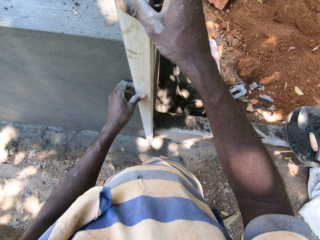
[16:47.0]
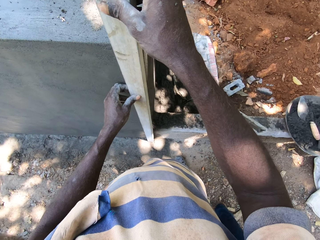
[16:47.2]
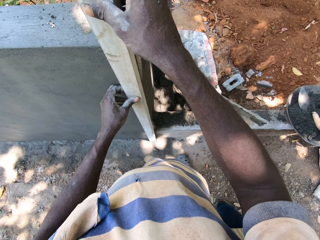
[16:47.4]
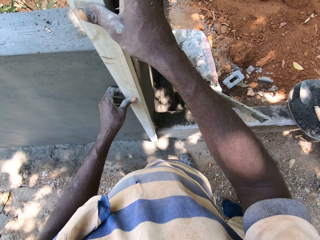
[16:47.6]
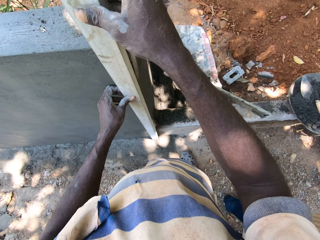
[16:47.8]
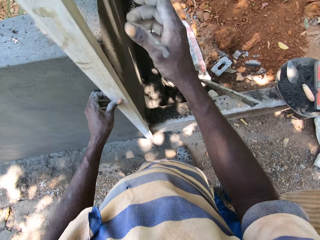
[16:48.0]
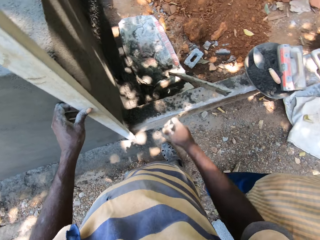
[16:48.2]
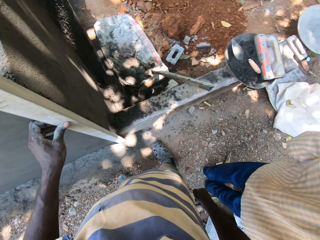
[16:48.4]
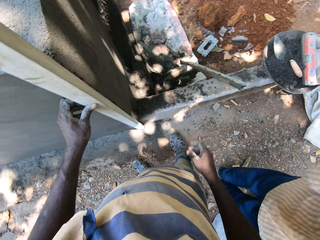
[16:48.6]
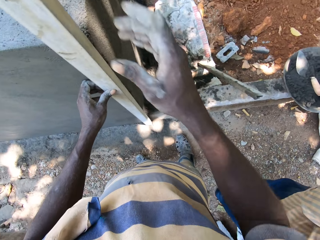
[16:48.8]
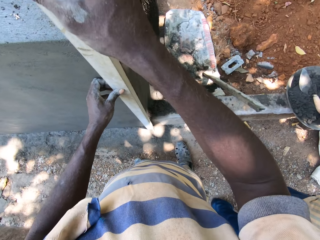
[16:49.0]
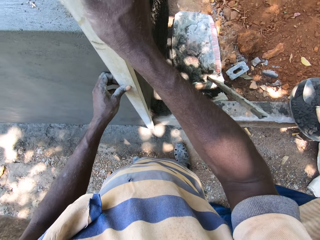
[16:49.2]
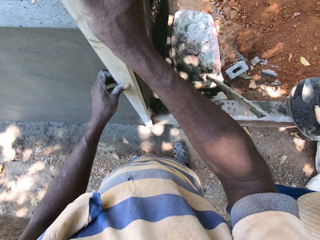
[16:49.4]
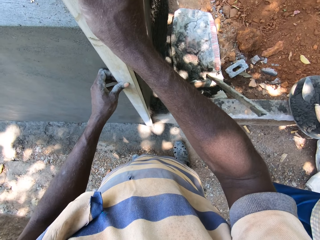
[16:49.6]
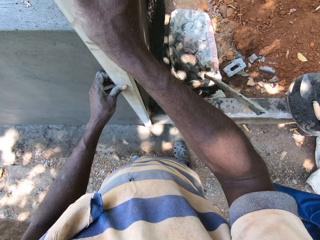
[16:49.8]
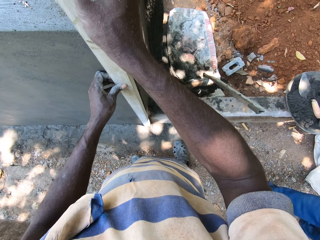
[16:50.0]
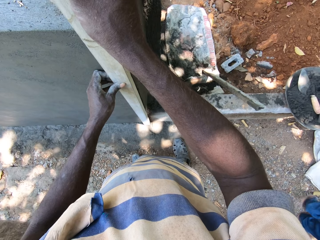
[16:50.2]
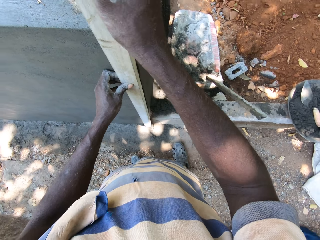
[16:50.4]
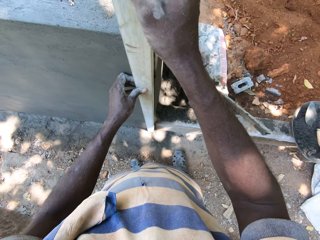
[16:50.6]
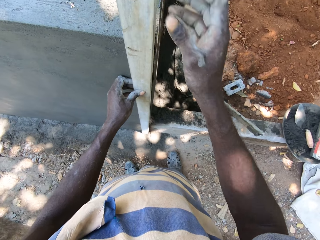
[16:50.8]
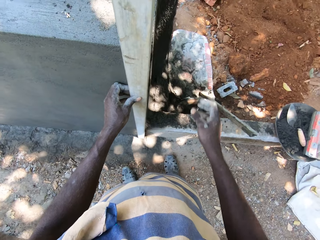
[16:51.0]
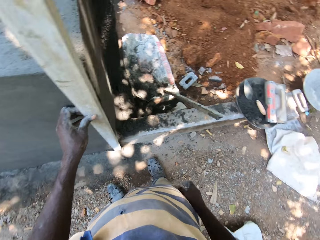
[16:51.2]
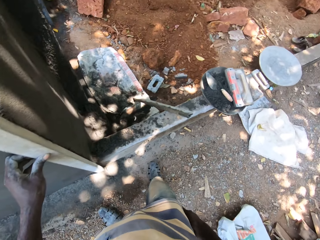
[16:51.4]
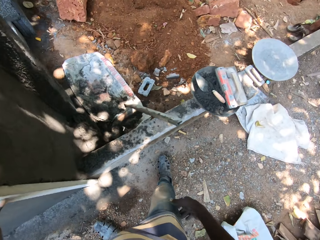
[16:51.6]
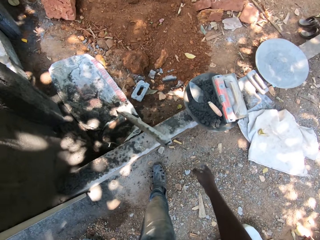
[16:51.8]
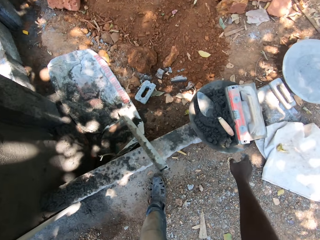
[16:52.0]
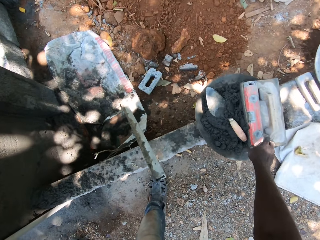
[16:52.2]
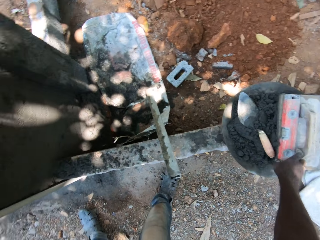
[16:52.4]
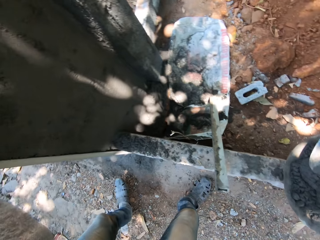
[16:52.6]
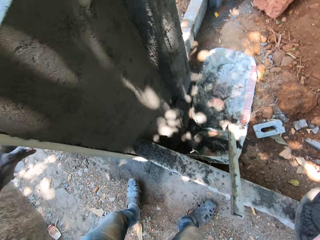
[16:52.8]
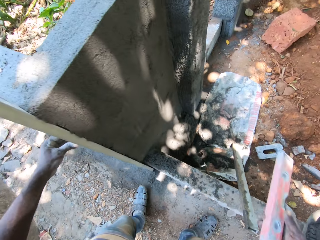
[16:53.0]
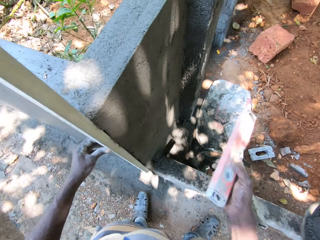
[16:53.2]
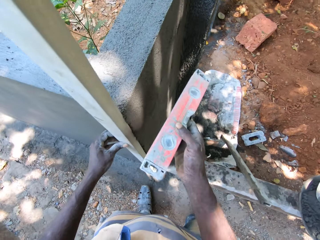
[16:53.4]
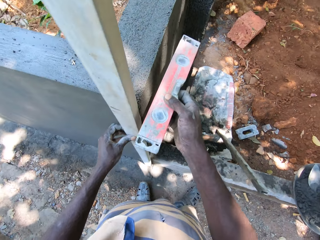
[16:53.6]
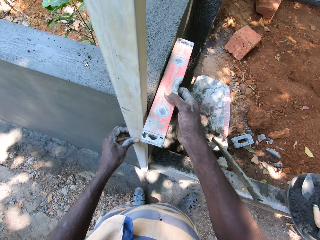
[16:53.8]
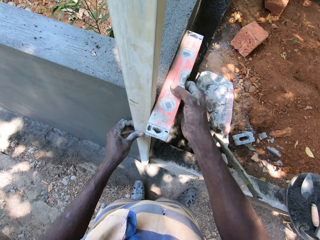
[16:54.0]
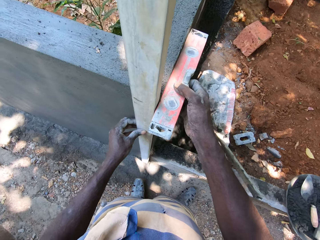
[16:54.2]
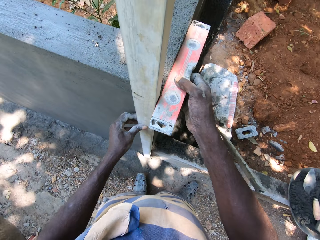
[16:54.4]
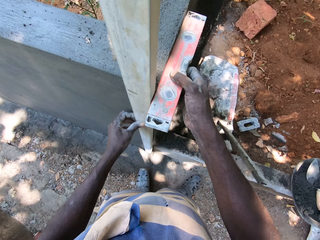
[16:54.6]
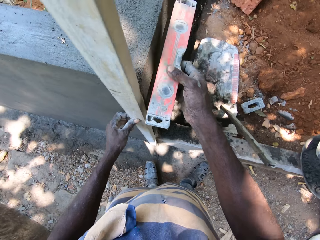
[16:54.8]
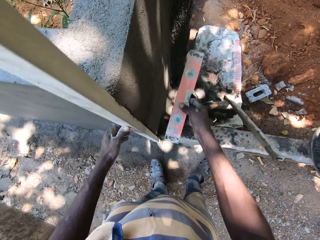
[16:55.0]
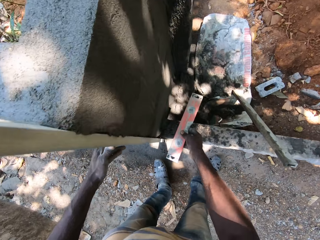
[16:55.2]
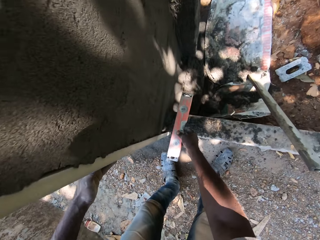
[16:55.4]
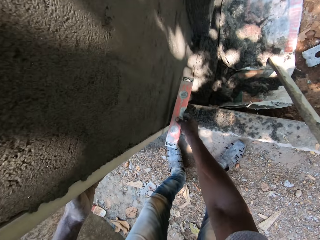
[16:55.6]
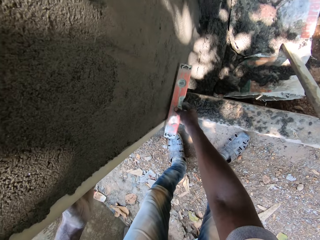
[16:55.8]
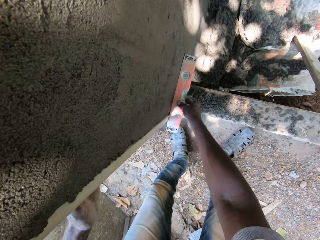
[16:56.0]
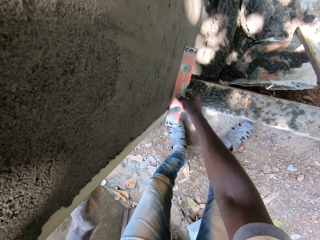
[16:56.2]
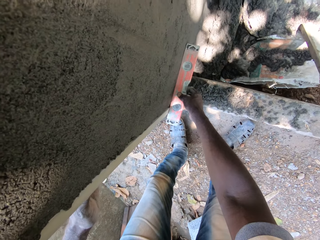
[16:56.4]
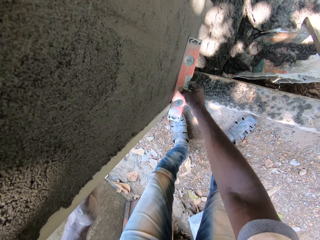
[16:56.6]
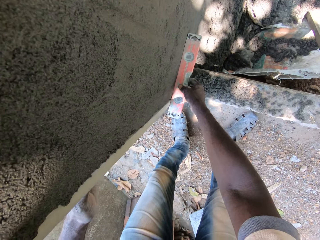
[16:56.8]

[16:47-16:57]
The camera wearer removes his right hand from the straight pipe in his left hand. He holds the straight pipe with both hands. He removes his right hand from the straight pipe in his left hand. He picks the spirit level from the mortar pan on the step with his right hand. He measures the level of the wall with the spirit level in his right hand.

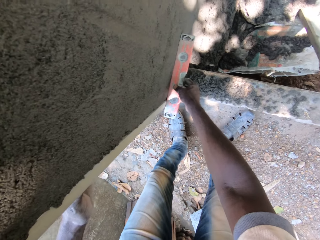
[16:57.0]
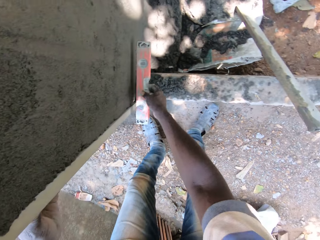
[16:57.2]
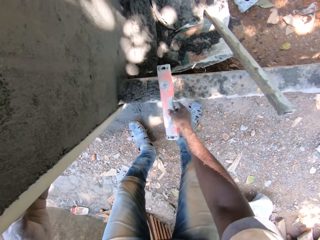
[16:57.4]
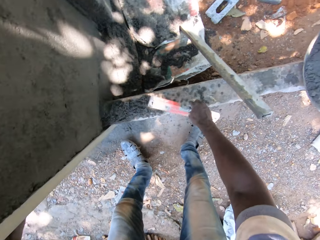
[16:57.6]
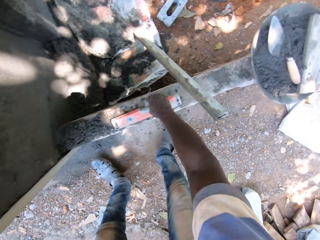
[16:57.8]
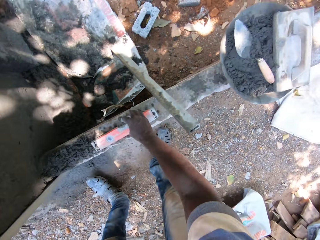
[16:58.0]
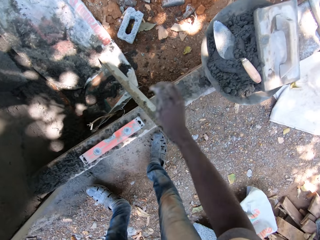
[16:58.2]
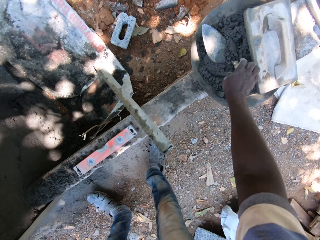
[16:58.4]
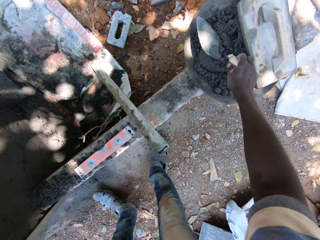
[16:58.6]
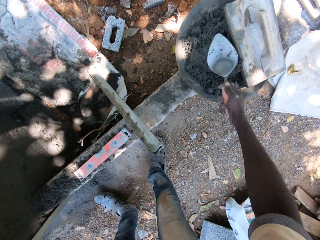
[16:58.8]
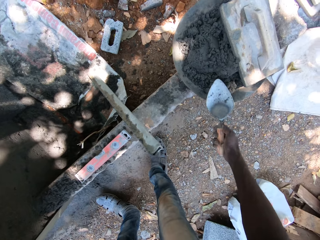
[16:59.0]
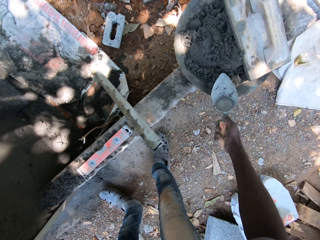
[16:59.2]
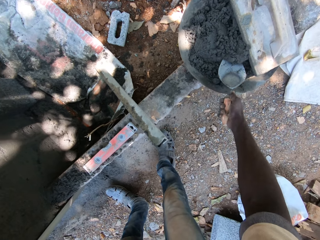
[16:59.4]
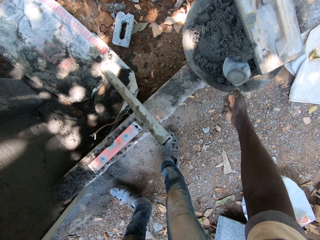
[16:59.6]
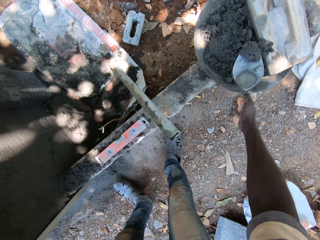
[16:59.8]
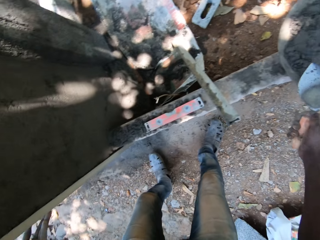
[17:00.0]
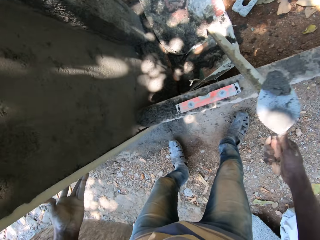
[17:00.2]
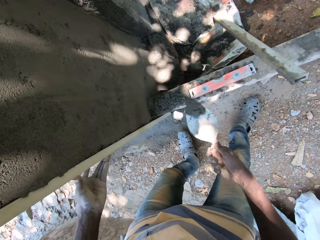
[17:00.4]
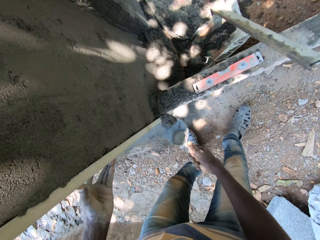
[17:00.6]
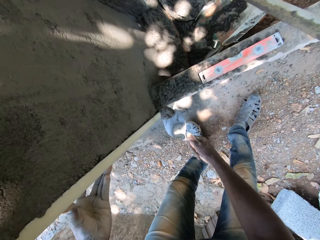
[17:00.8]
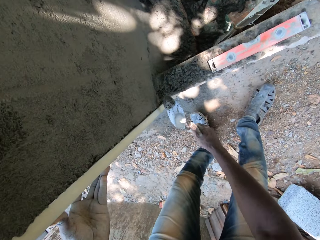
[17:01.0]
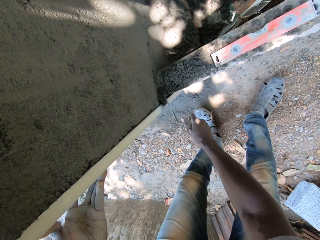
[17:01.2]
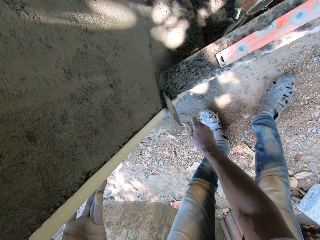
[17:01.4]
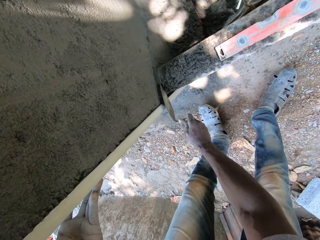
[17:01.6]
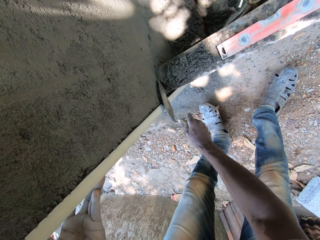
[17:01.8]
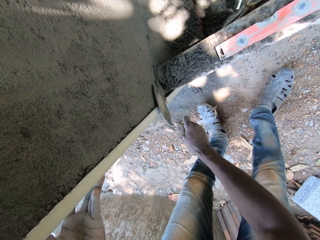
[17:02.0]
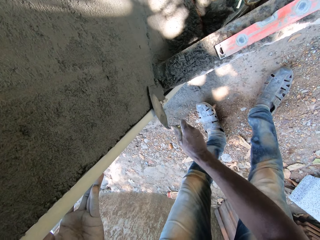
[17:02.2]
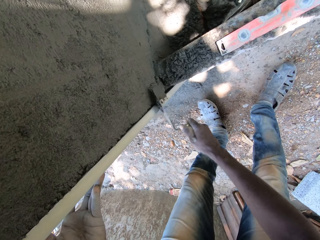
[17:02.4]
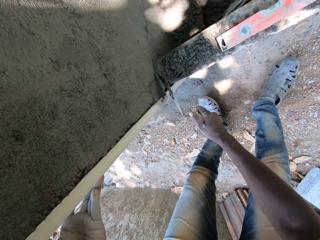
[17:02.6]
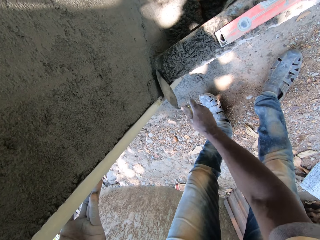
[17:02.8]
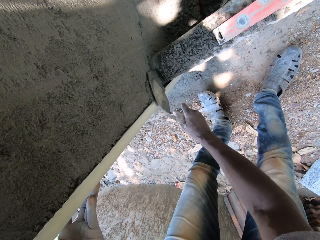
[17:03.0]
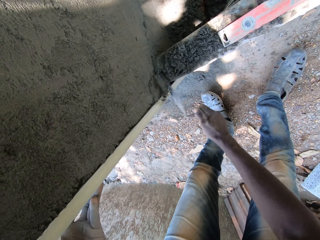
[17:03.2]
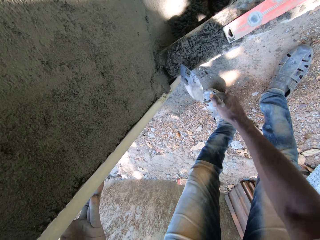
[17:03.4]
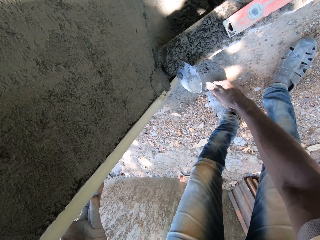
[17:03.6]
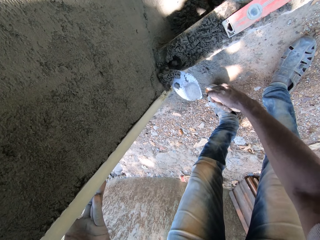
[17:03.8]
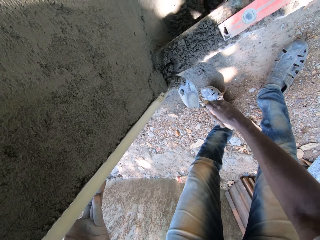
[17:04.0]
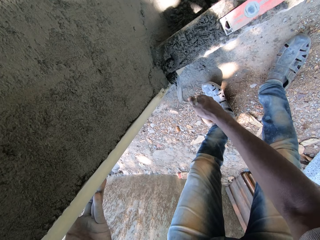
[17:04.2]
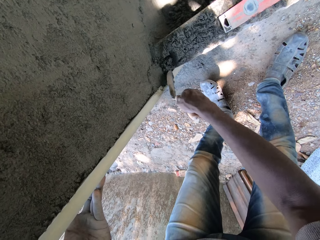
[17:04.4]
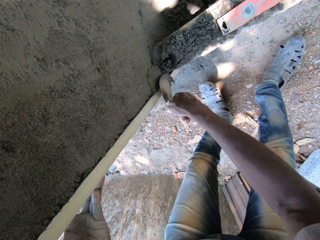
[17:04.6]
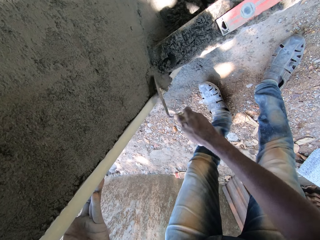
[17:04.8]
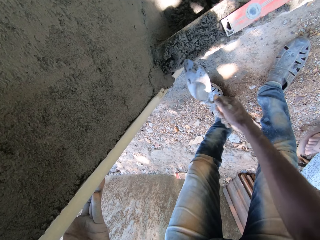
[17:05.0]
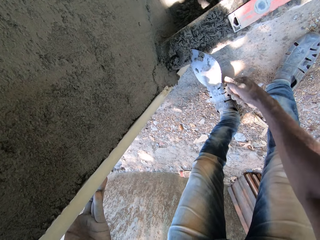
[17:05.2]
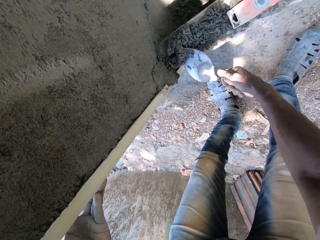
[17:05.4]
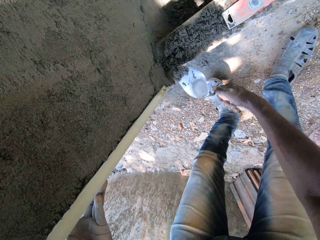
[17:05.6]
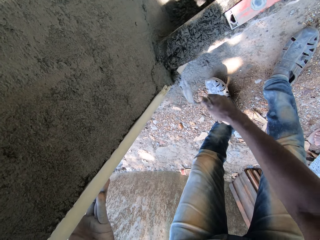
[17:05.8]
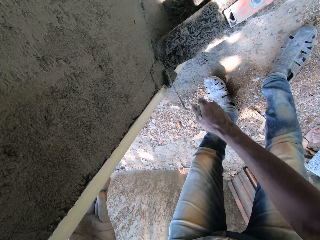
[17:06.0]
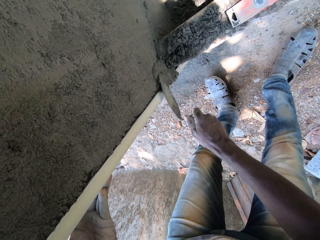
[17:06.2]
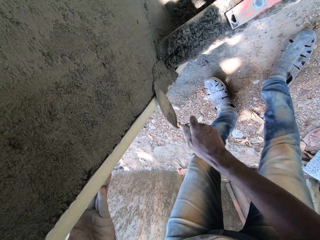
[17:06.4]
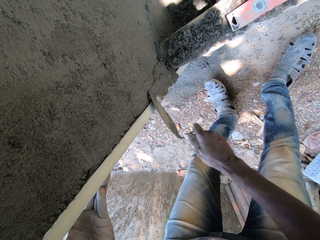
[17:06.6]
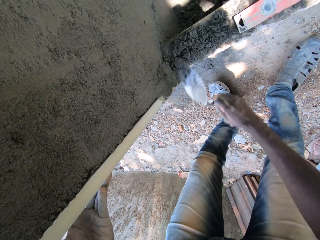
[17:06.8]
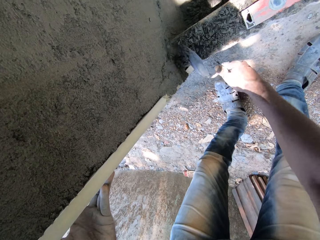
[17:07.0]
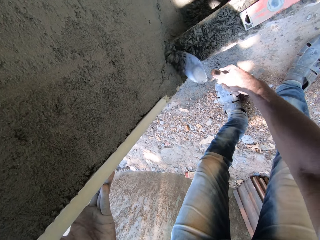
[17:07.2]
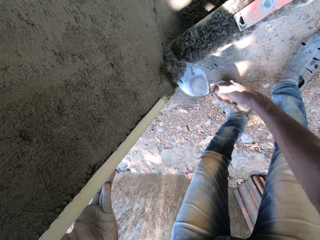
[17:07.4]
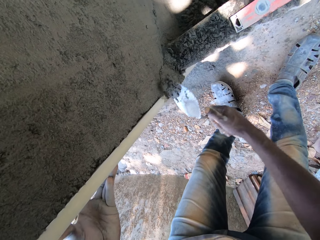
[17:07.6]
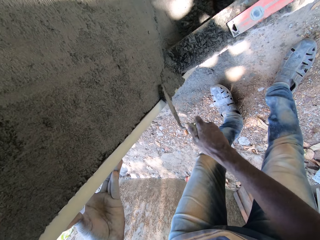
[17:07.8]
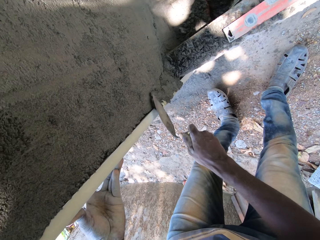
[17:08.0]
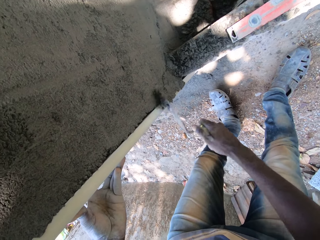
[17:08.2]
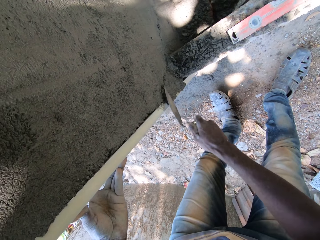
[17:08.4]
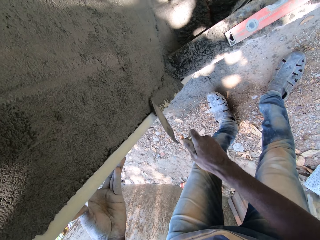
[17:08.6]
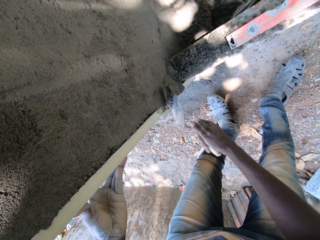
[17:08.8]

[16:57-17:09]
The camera wearer drops the spirit level in his right hand on the step. He picks a triangle shaped trowel from the mortar pan on the step with his right hand. He scoops wet cement with the trowel in his right hand from the mortar pan on the step. He plasters the wet cement on the trowel in his right hand on the wall. He scoops wet cement from the step with the trowel in his right hand. He plasters the wet cement on the trowel in his right hand on the wall. He scoops wet cement from the step with the trowel in his right hand. He plasters the wet cement on the trowel in his right hand on the wall. He scoops wet cement from the step with the trowel in his right hand. He plasters the wet cement on the trowel in his right hand on the wall.
